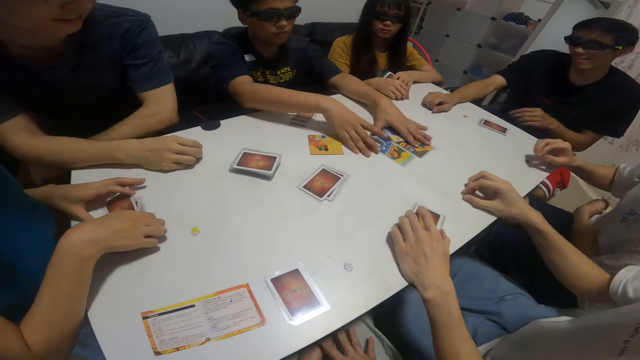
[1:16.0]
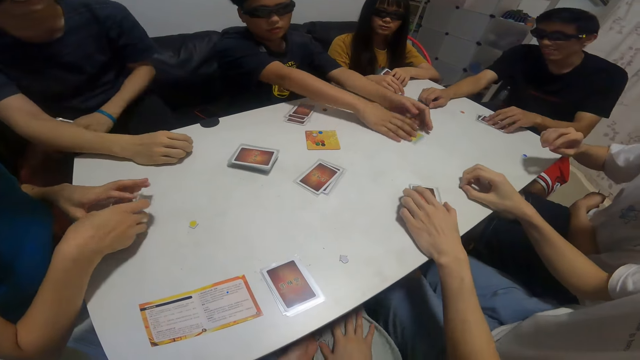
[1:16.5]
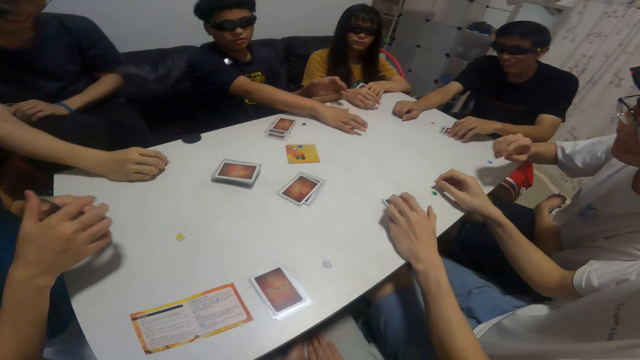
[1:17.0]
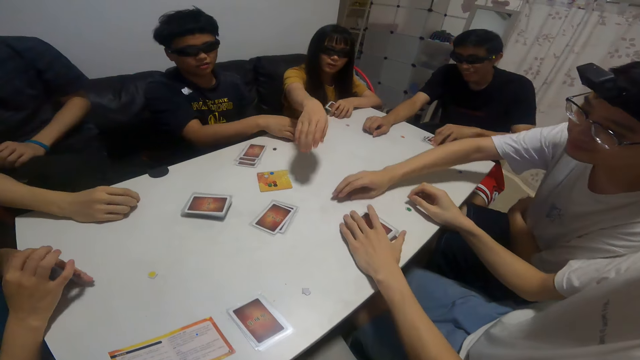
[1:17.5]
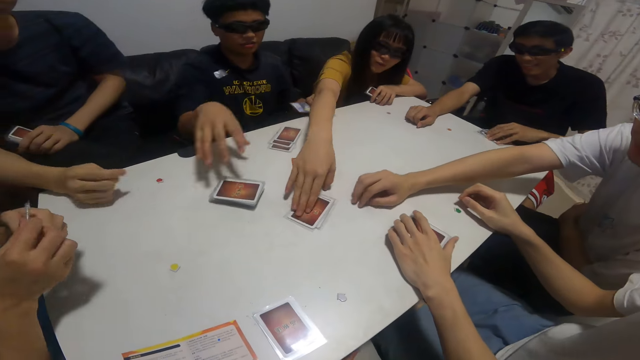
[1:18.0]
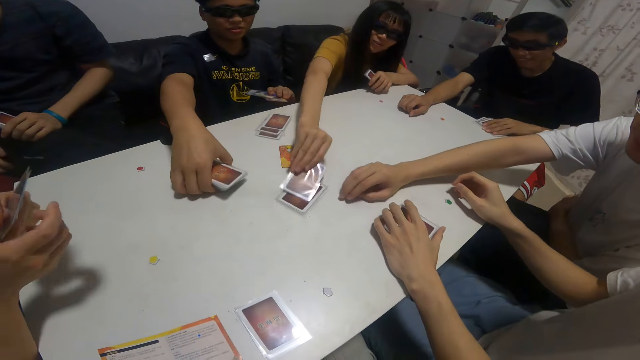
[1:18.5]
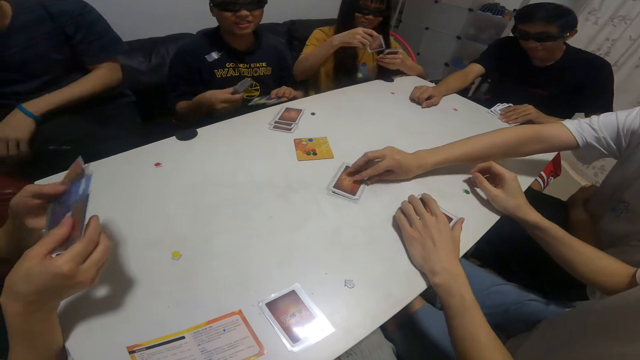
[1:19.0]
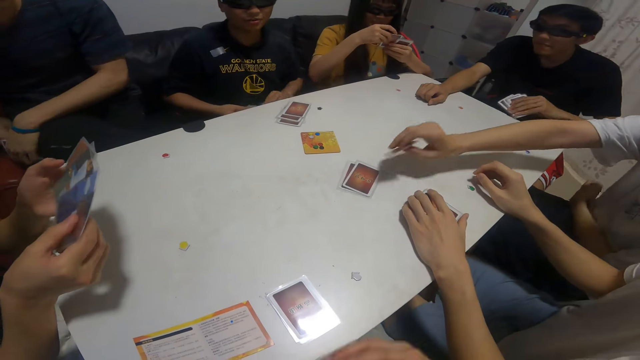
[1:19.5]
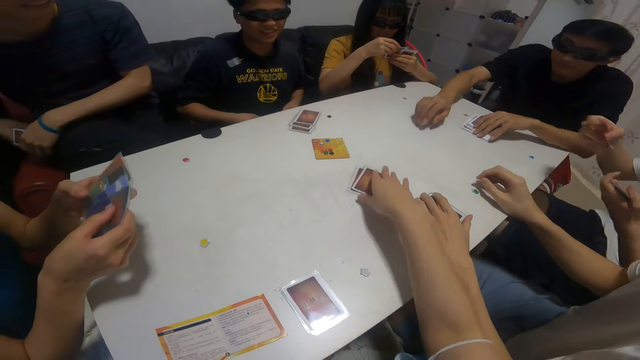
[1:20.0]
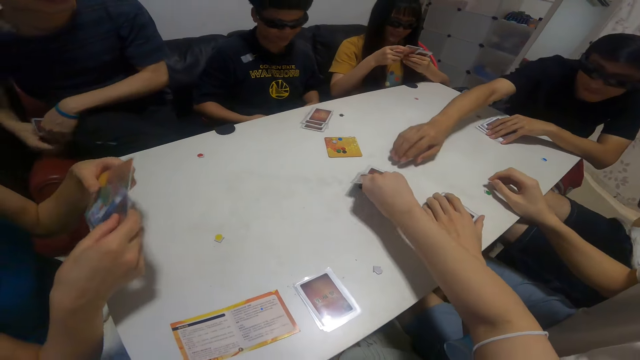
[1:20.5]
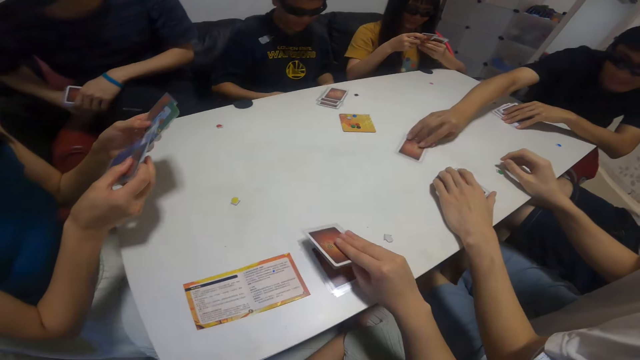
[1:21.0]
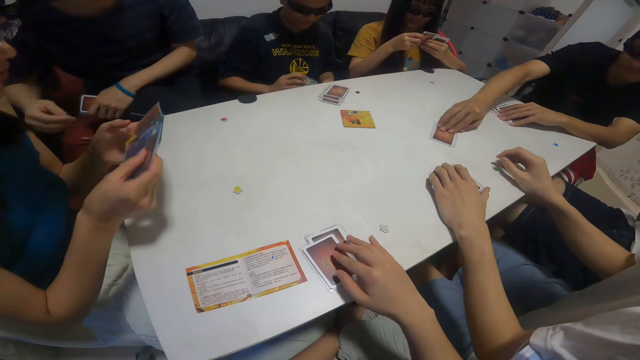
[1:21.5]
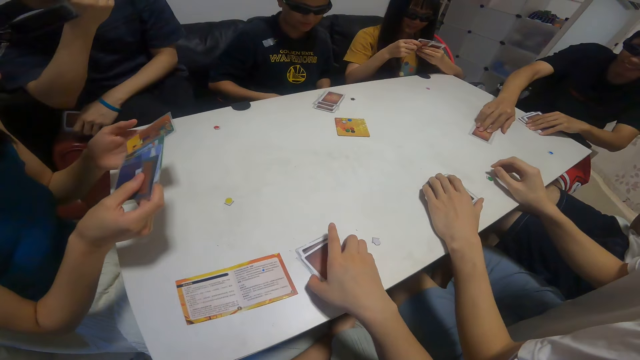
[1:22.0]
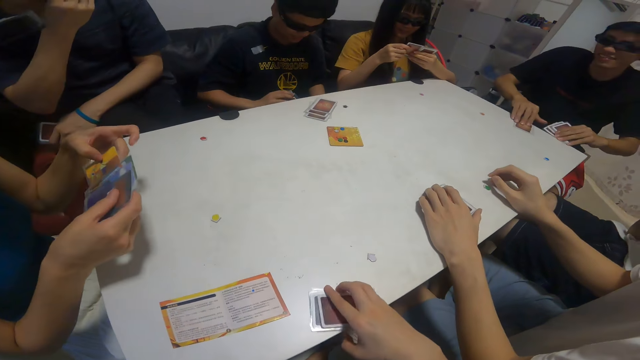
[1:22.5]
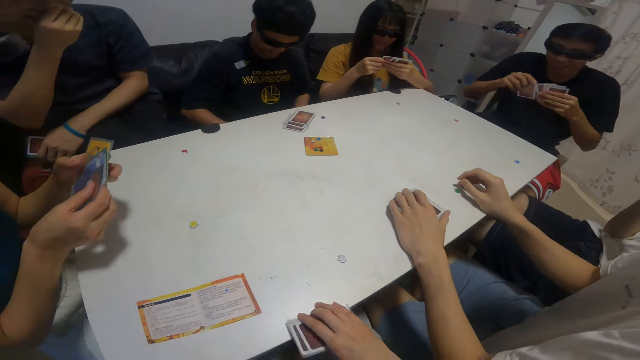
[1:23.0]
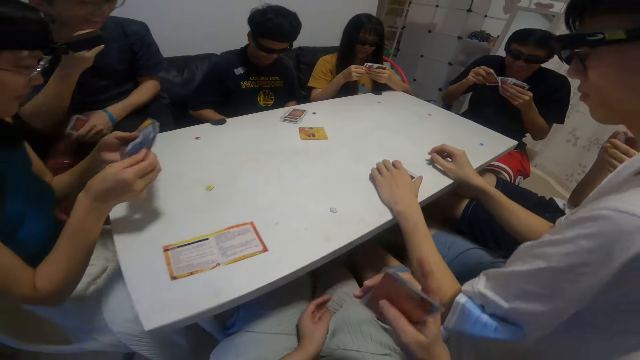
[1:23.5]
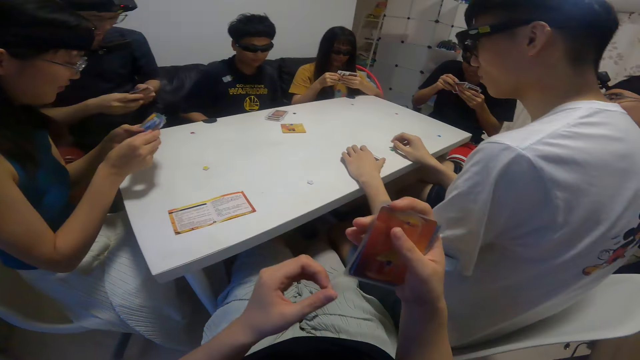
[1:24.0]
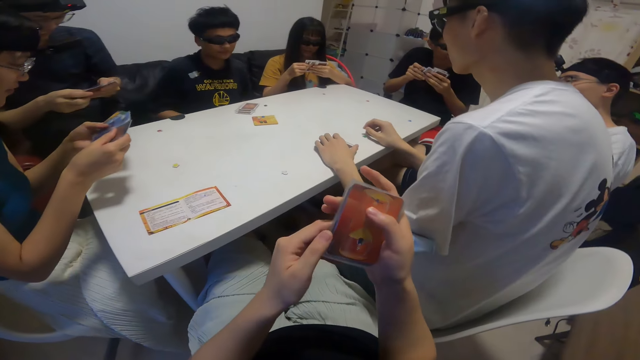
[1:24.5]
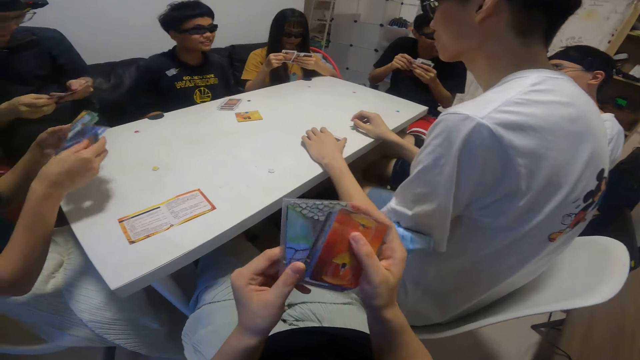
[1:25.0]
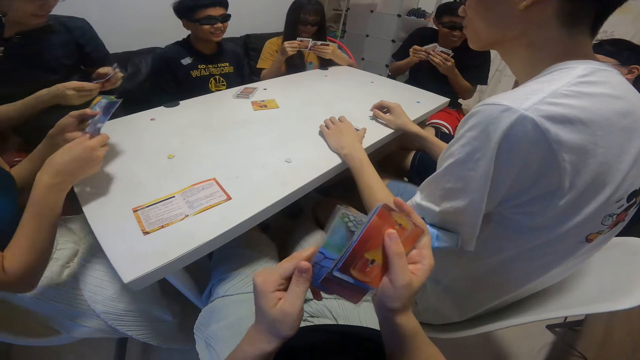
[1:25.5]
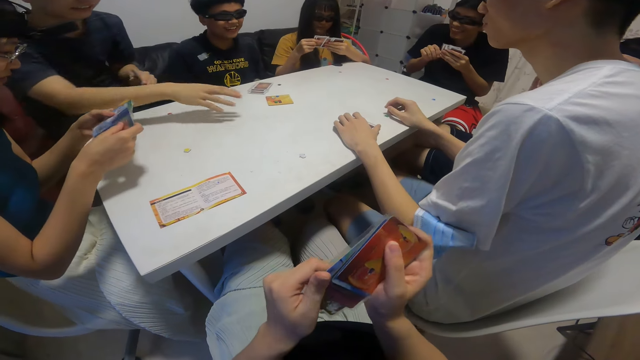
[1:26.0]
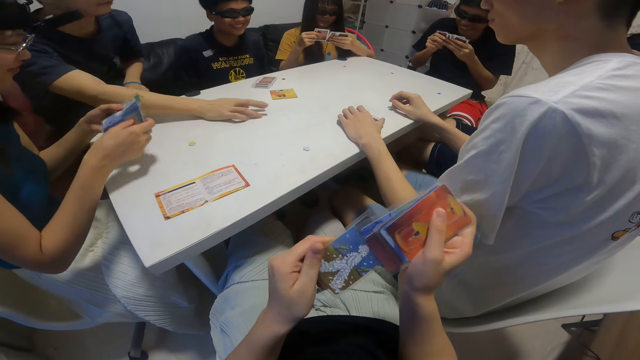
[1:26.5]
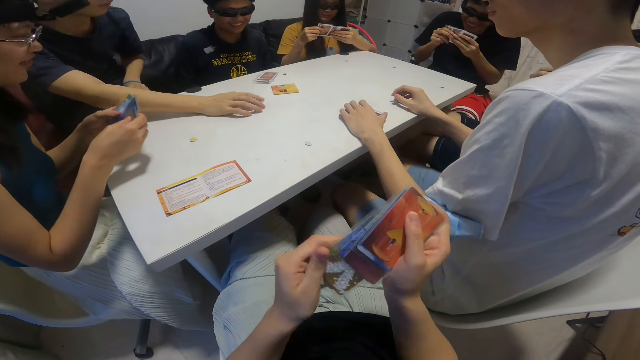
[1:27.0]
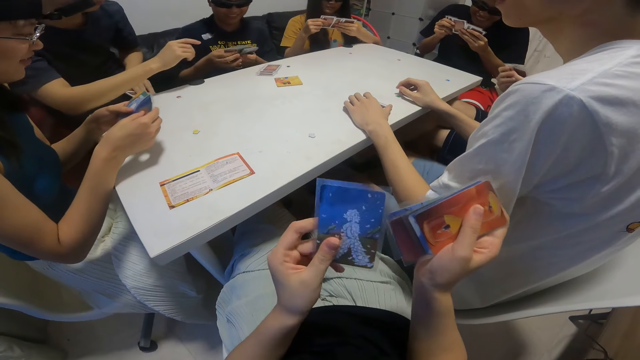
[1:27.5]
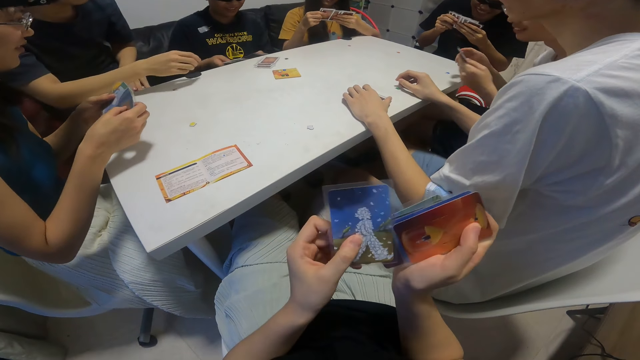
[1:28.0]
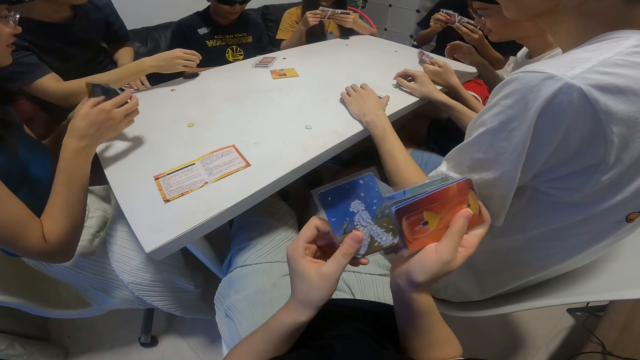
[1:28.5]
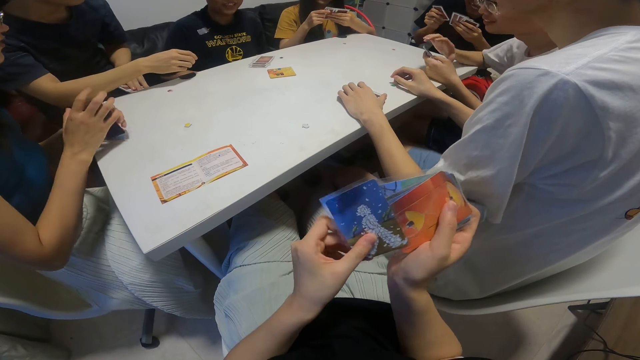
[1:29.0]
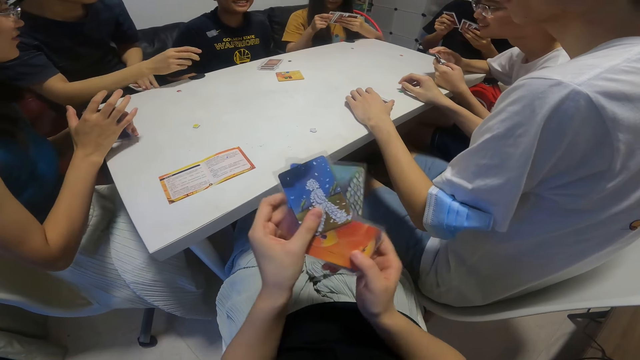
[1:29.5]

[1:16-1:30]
A man picks up the cards. A boy packs the cards on the table with both hands. A girl packs cards from the table with both hands. Another girl picks a card with her right hand. The man picks up the cards. Another boy picks a card with his right hand. The other girl arranges cards. The camera wearer picks a card from the table with his right hand. A third boy picks a card from the table with his right hand. The camera wearer puts the cards on the table. He picks up the cards on the table. A woman looks at the cards. The first girl arranges cards. The third boy arranges cards. The camera wearer looks at the cards. He shuffles the cards. He arranges cards. A fourth boy puts his right hand on the table. The camera wearer looks at the cards on his hands. The fourth boy removes his right hand on the table.

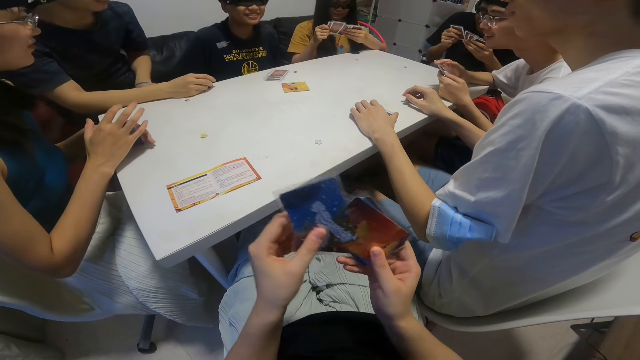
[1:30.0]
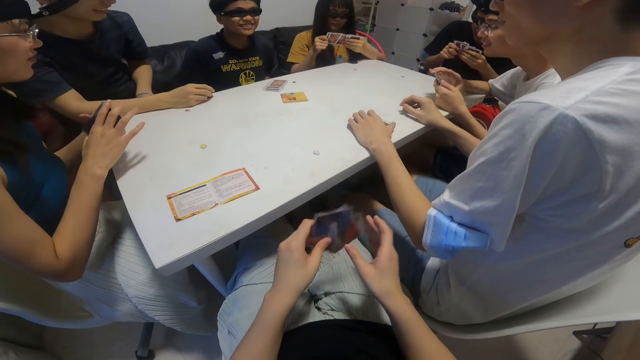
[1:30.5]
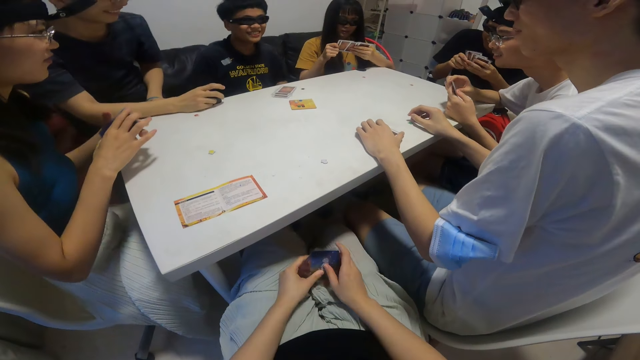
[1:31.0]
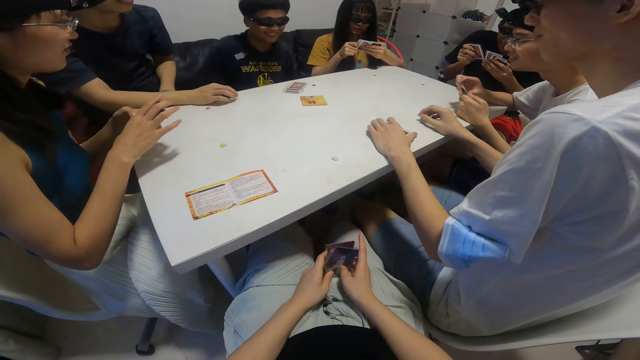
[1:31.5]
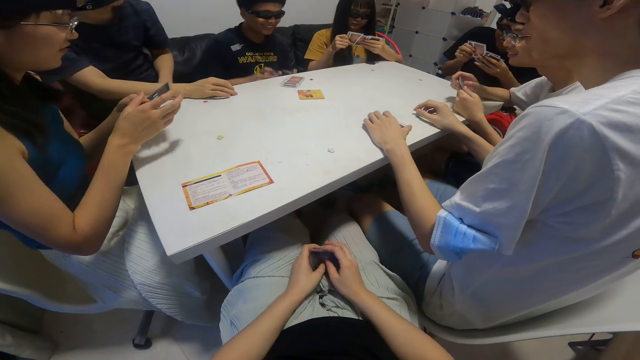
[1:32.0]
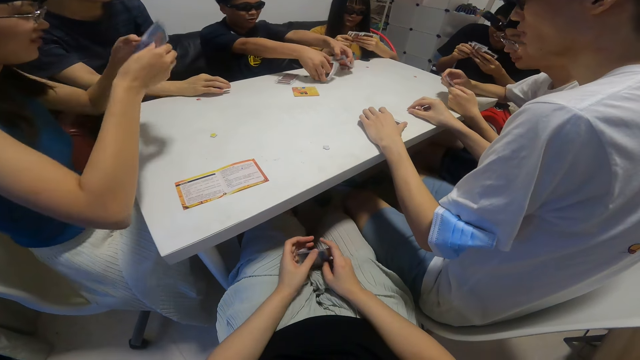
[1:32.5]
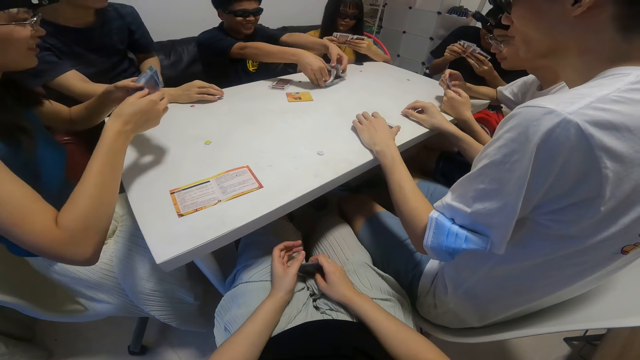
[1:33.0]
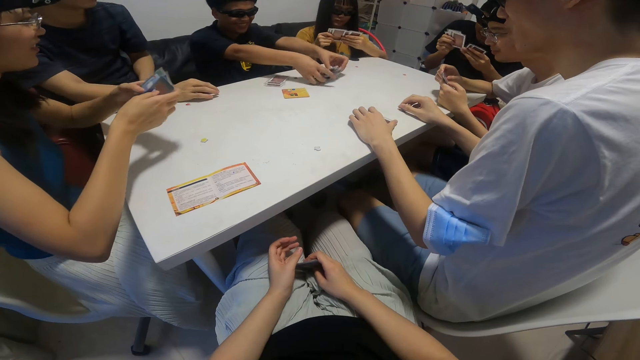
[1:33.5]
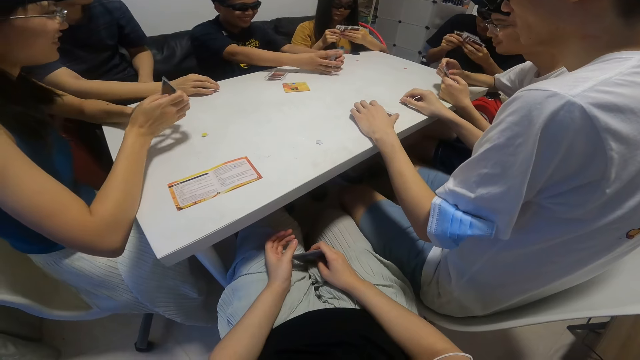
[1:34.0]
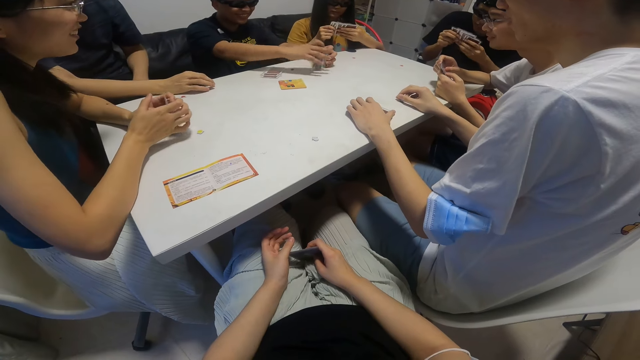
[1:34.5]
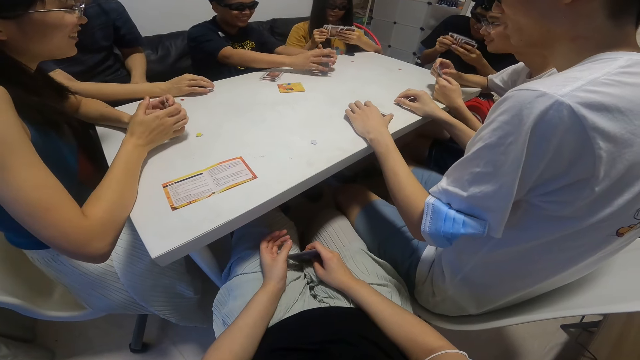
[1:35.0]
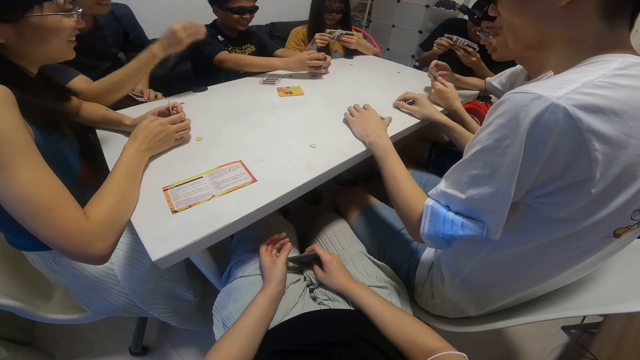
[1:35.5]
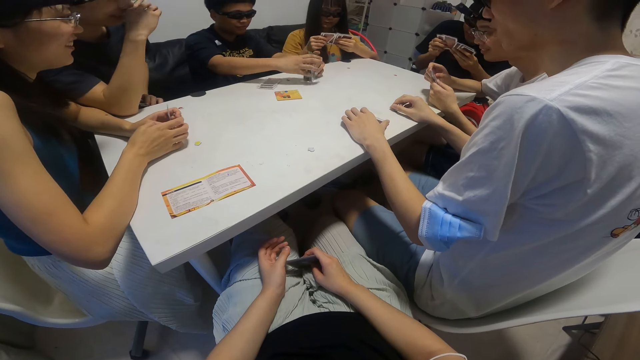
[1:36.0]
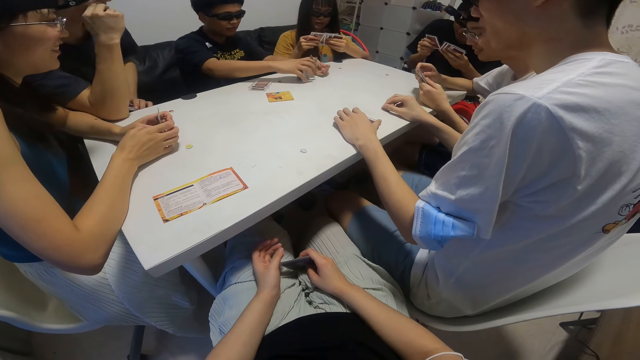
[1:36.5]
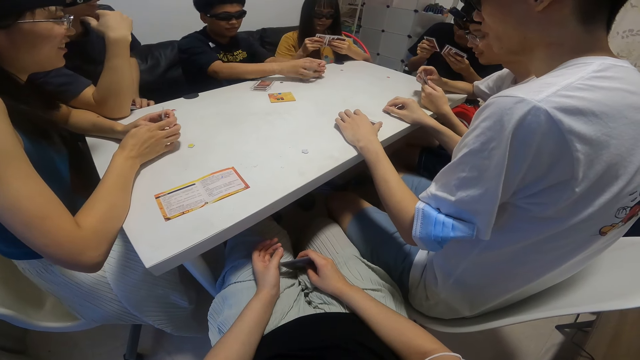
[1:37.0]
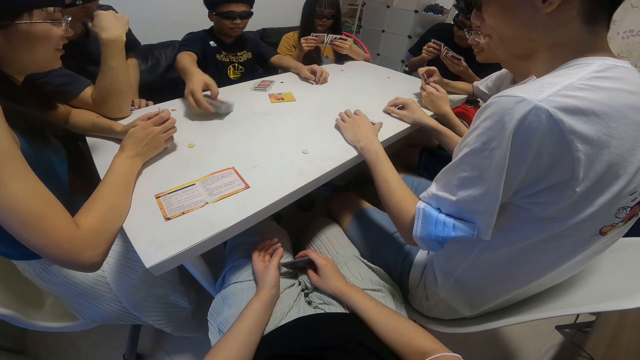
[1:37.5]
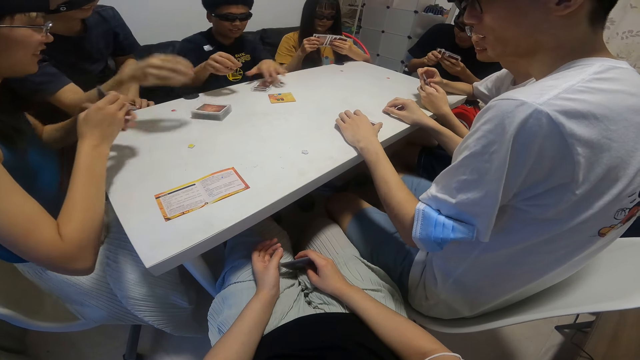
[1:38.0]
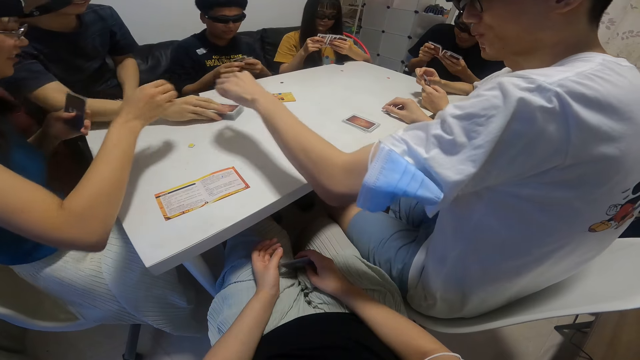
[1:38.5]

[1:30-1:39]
The camera wearer puts the cards on his lap. A man puts the cards on the table. A boy arranges cards on the table. The man puts the cards on the table again and shuffles the cards. A girl puts both hands on the table. The man shuffles the cards again and puts the cards on the table.
